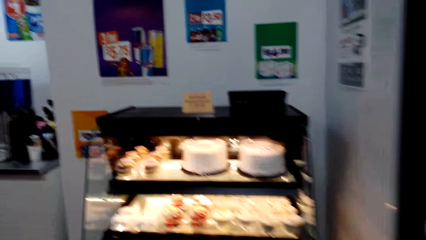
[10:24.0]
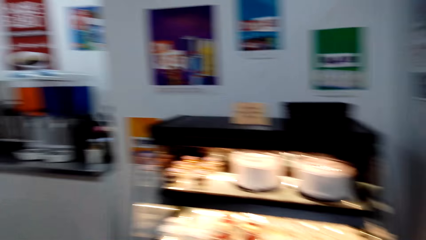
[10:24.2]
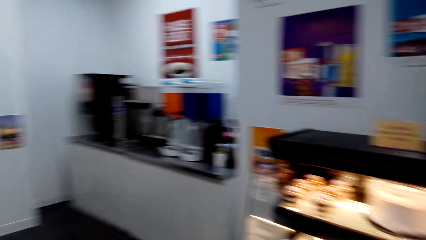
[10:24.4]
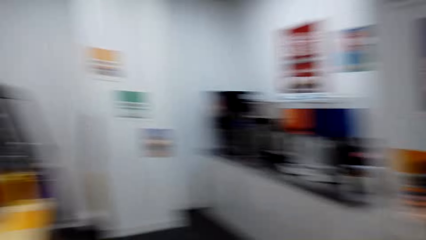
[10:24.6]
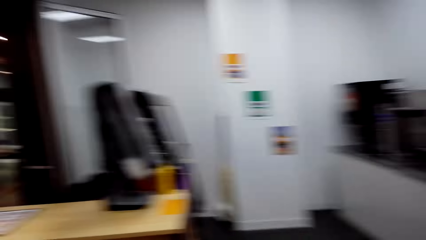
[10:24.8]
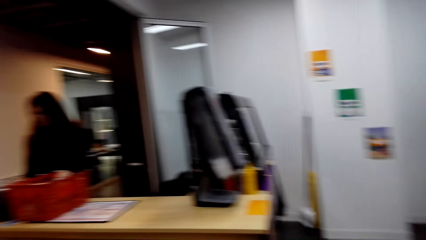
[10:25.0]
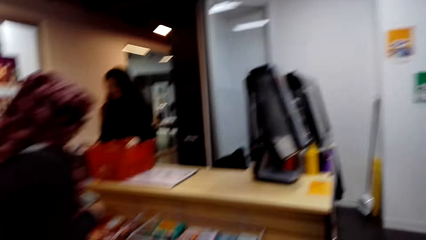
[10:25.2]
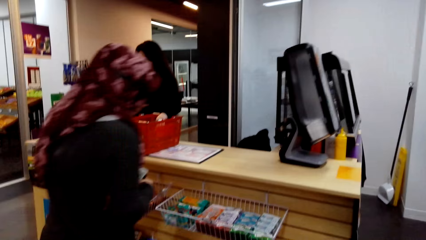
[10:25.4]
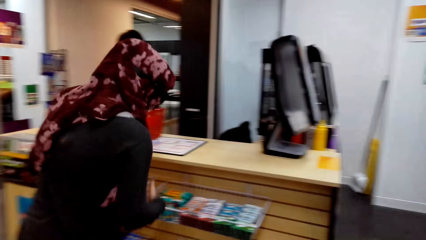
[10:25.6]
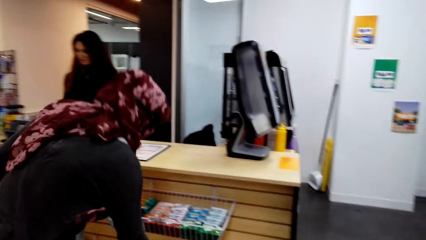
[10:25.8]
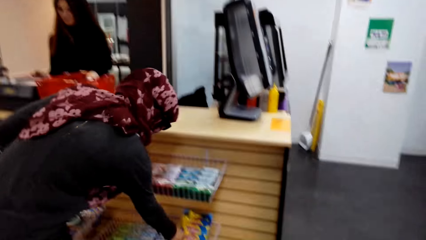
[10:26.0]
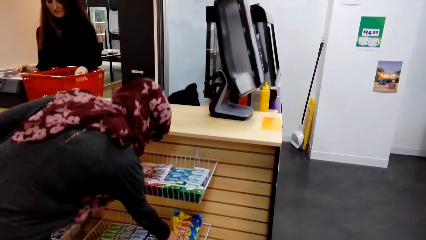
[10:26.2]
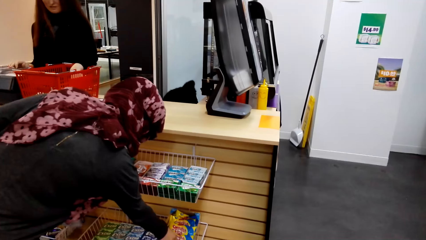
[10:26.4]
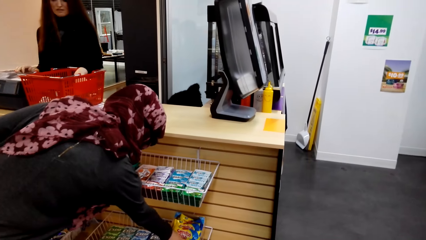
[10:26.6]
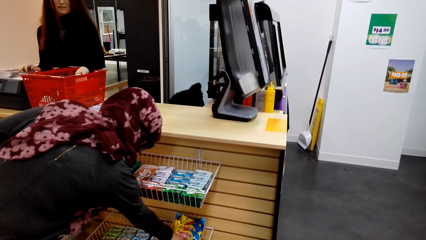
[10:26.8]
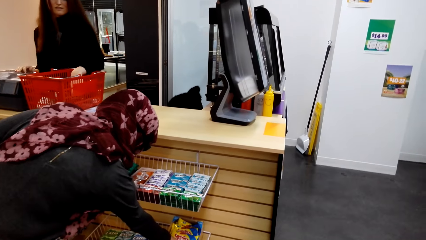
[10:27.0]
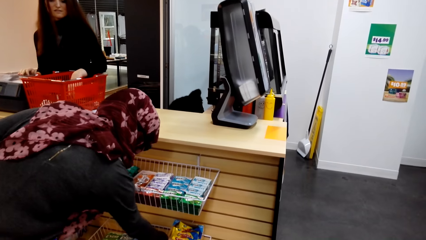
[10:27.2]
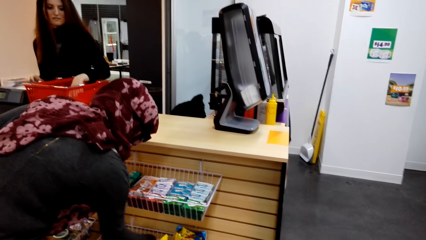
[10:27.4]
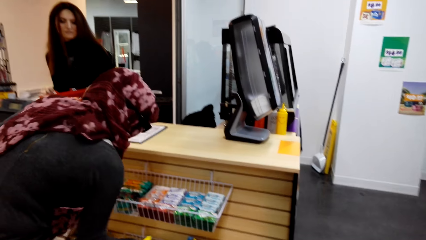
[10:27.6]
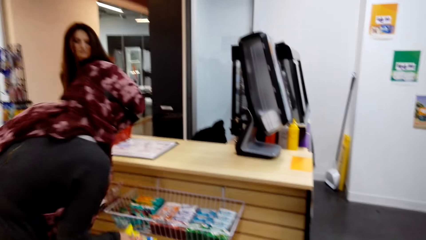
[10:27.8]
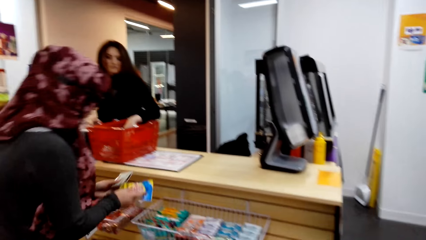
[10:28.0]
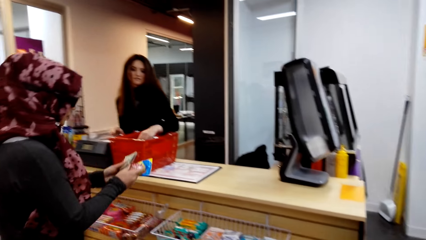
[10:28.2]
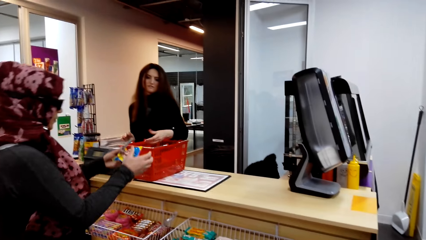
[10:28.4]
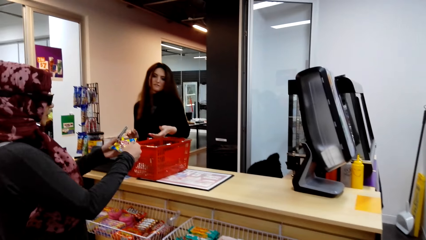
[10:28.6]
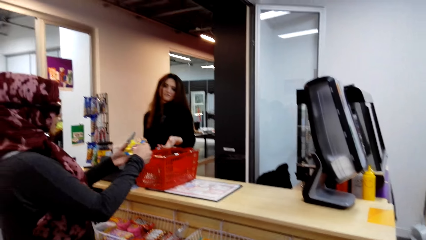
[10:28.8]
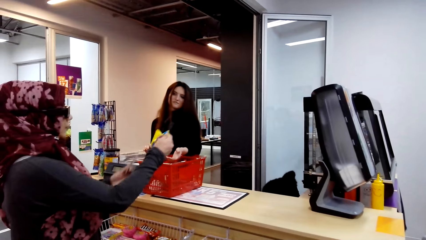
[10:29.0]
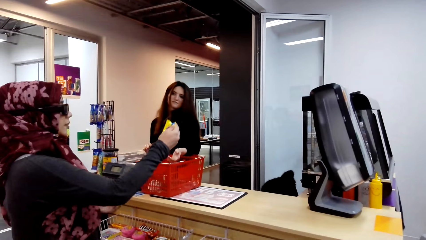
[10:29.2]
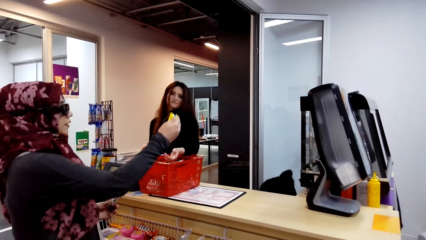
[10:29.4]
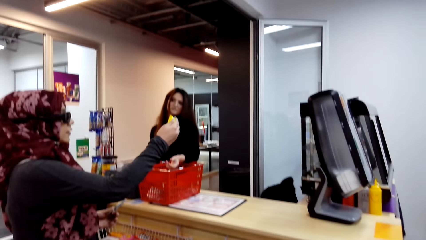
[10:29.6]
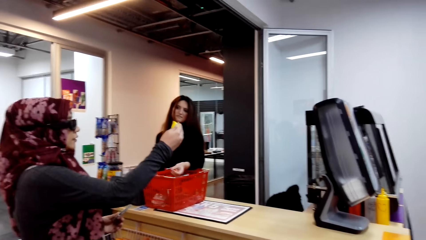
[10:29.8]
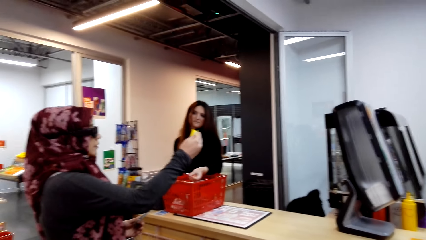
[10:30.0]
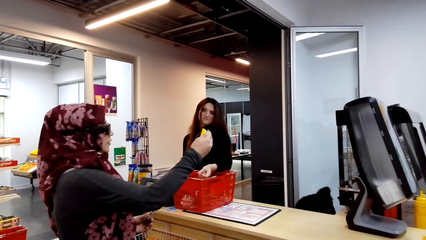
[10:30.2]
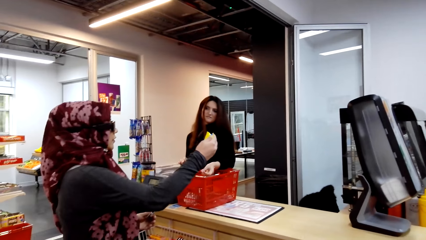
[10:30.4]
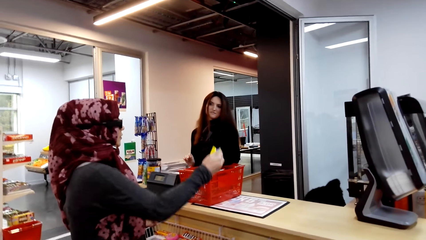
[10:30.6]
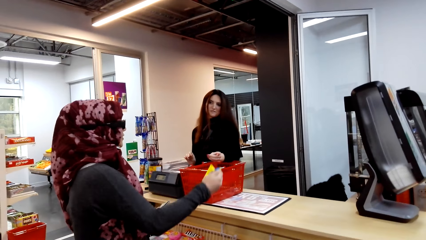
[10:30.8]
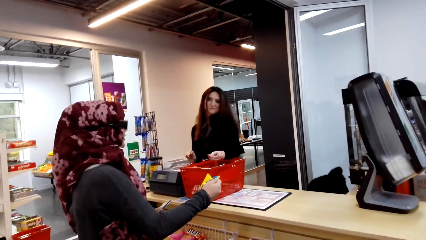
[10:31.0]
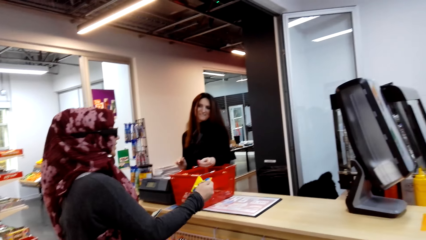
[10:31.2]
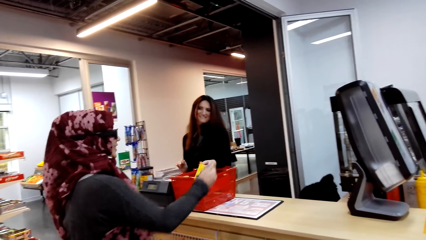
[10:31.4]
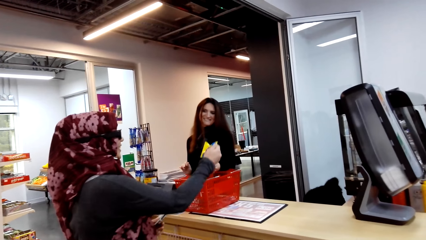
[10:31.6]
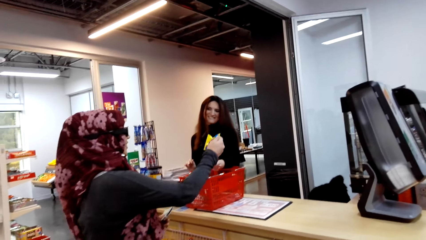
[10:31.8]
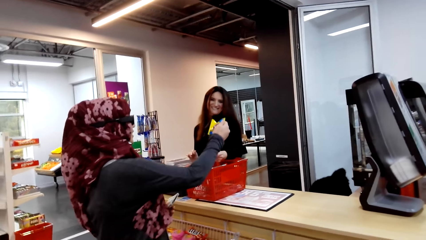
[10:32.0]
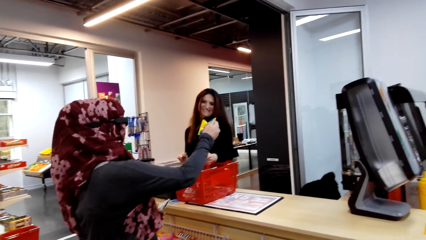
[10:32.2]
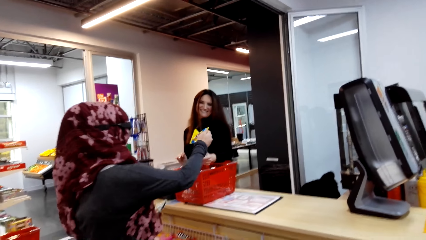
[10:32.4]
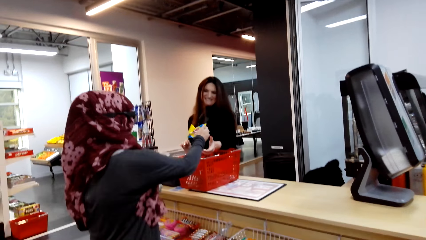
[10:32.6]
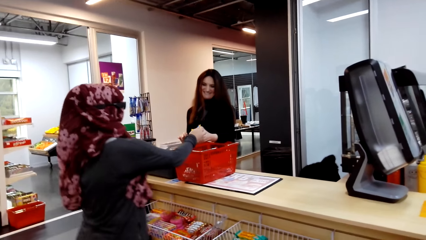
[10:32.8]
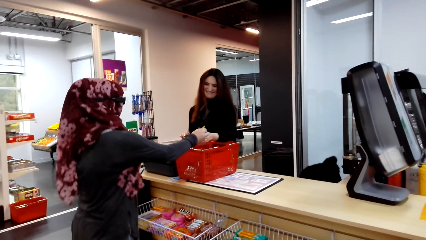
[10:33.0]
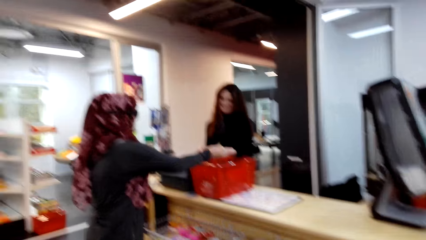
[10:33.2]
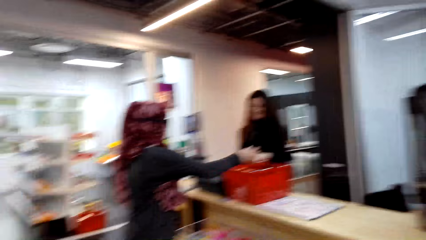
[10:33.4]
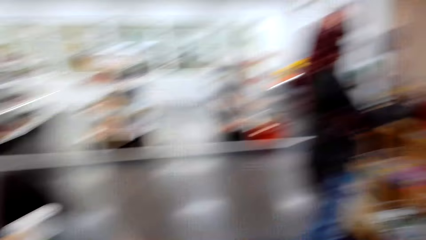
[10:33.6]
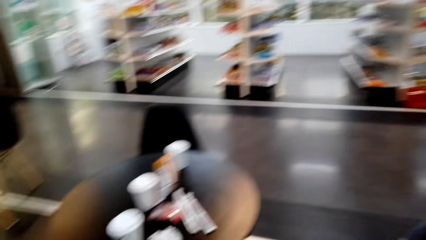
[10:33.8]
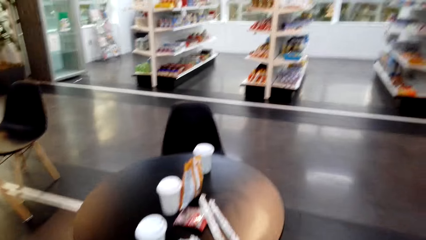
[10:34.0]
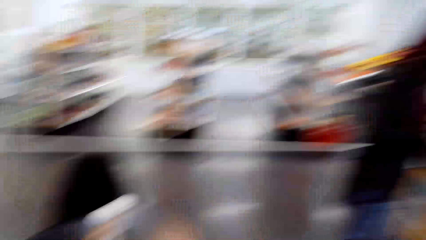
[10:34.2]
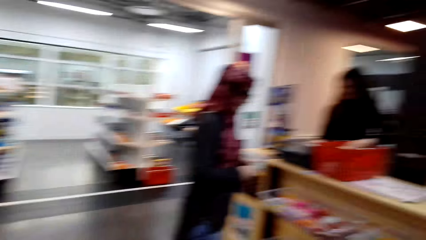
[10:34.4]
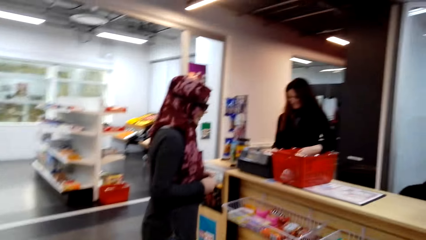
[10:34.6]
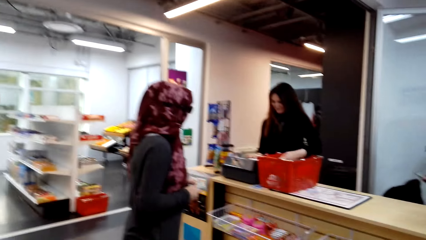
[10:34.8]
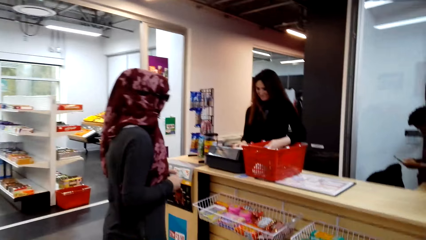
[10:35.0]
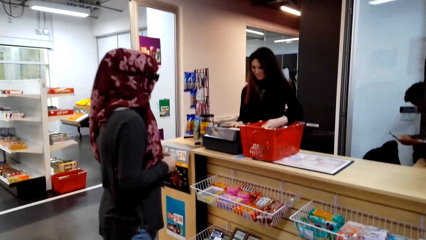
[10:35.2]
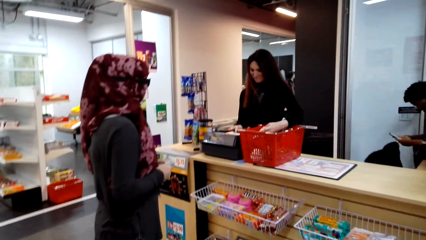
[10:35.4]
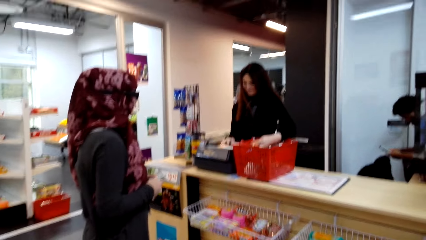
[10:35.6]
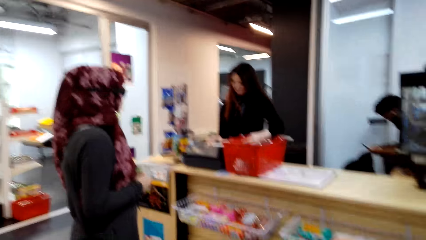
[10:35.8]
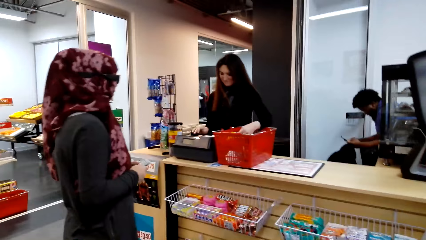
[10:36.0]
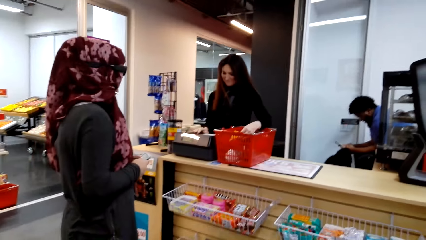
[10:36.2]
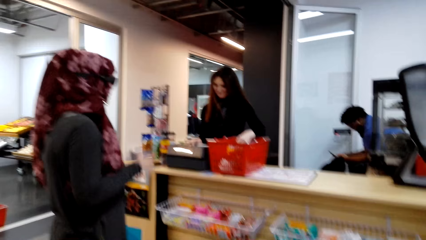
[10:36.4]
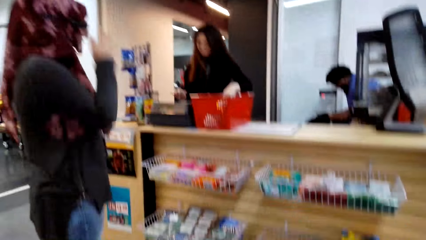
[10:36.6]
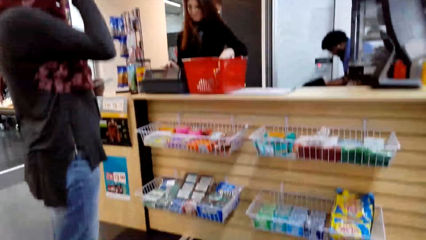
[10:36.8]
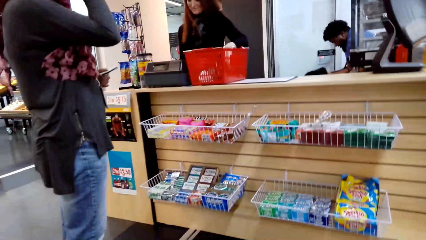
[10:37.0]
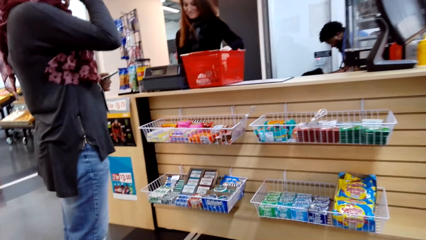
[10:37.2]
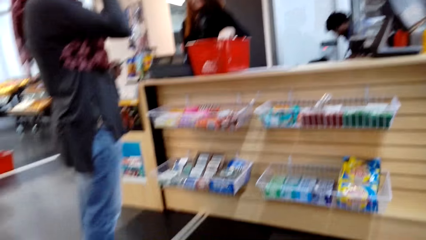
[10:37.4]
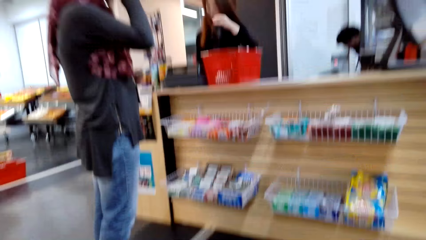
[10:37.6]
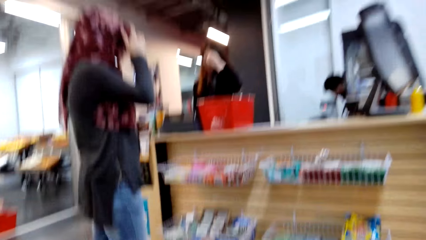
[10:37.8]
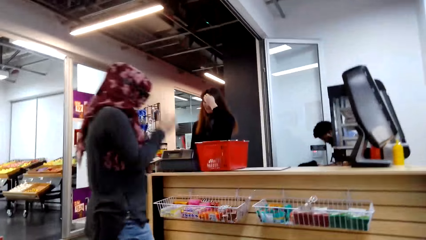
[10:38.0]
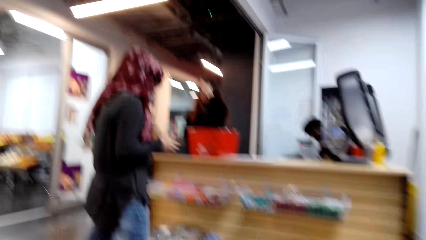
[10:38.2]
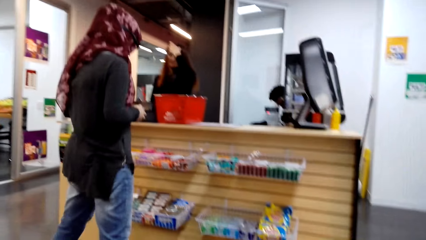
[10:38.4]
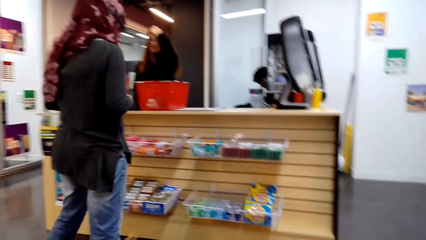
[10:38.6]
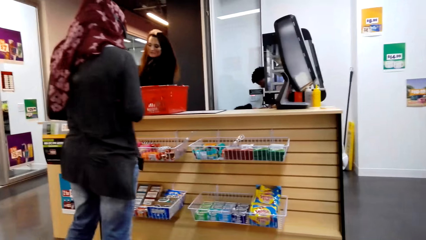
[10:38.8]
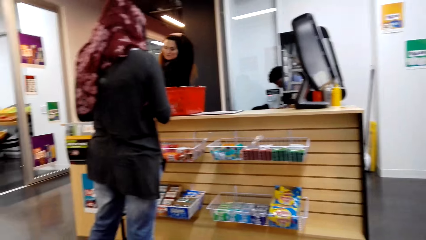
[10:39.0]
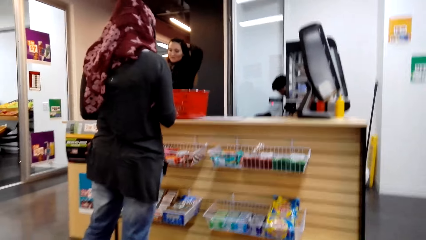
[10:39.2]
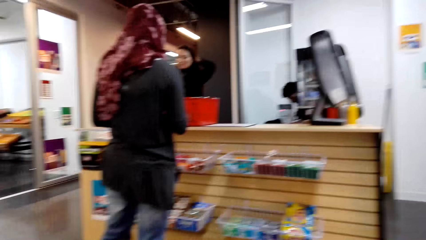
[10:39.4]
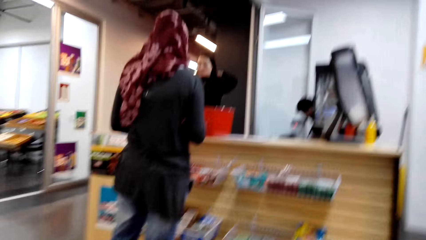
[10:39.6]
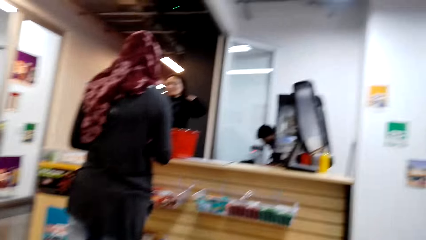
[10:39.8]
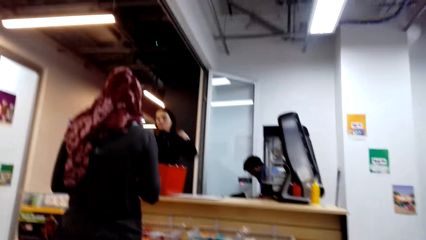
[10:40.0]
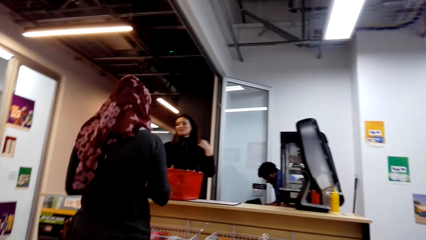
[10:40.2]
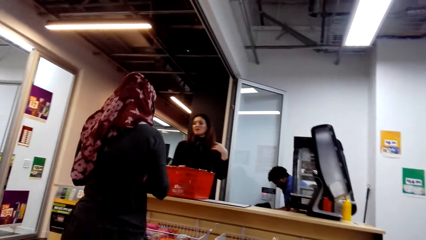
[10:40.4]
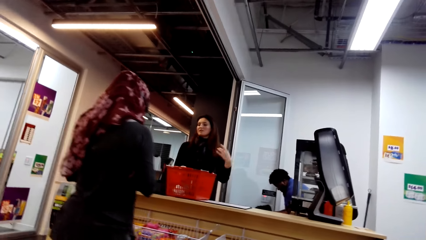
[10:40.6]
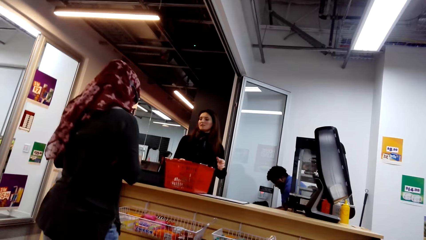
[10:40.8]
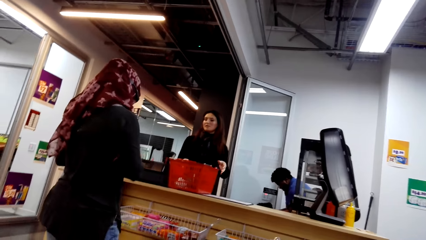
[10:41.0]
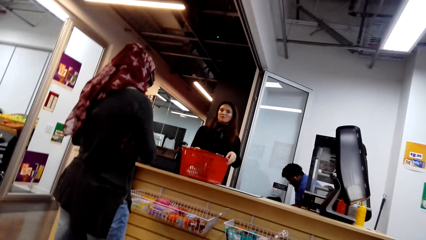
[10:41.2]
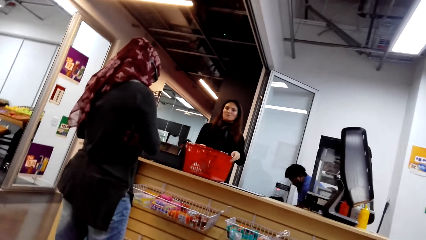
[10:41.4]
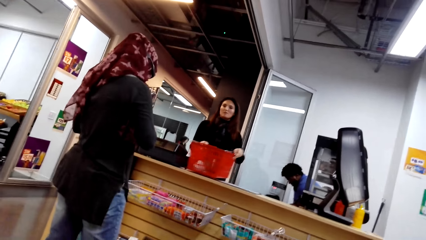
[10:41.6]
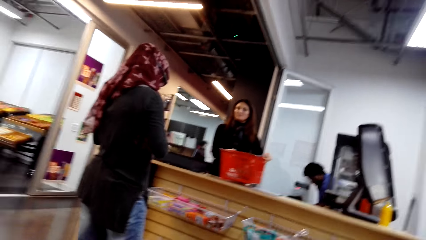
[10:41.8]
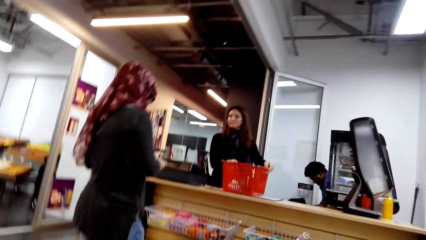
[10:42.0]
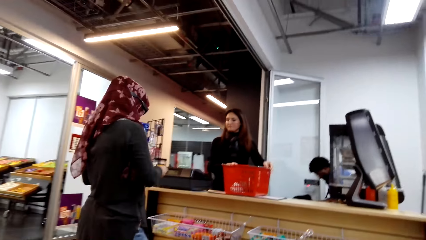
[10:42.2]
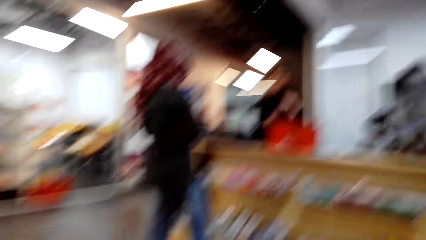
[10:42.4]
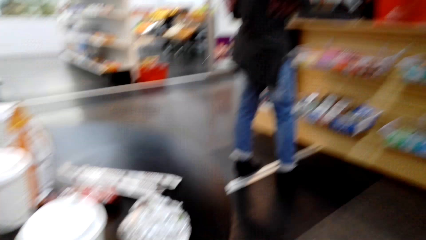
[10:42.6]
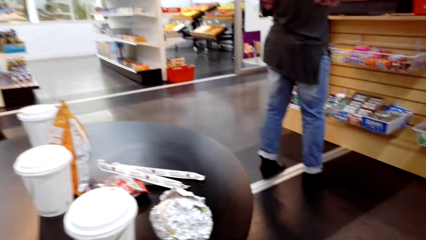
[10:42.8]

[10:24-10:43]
The camera wearer walks around the supermarket. They look at a woman. The woman converses with a person. The camera wearer moves the camera around the mall. The woman pays for the food. The camera wearer looks around the supermarket.
